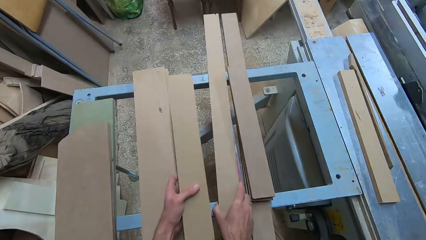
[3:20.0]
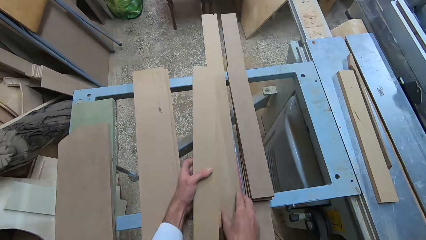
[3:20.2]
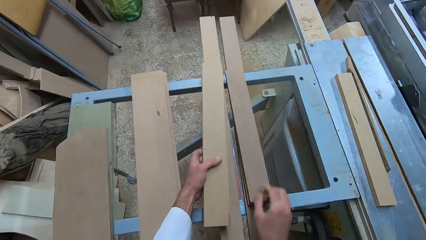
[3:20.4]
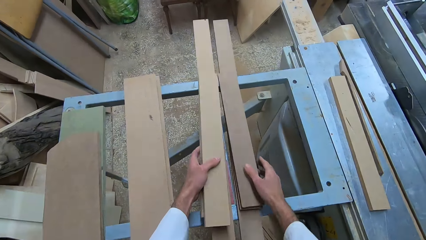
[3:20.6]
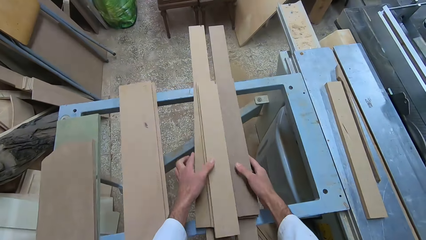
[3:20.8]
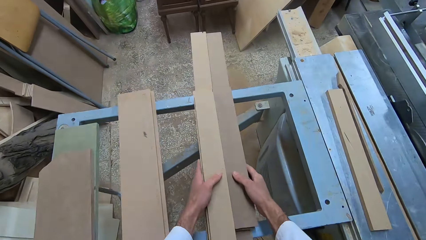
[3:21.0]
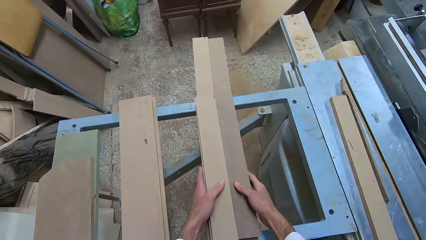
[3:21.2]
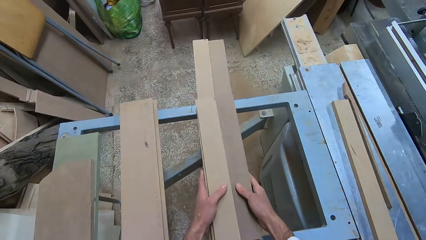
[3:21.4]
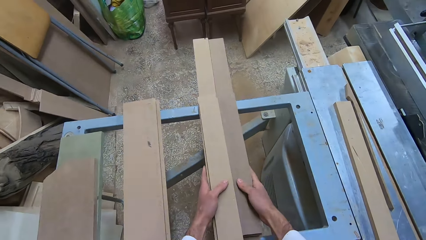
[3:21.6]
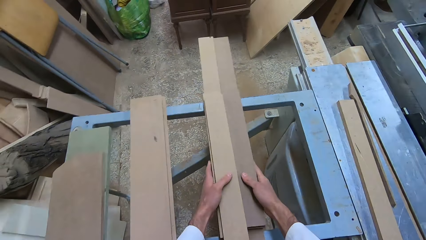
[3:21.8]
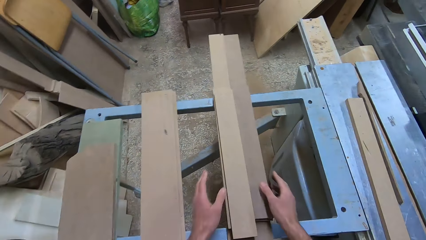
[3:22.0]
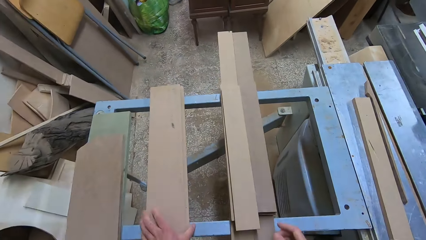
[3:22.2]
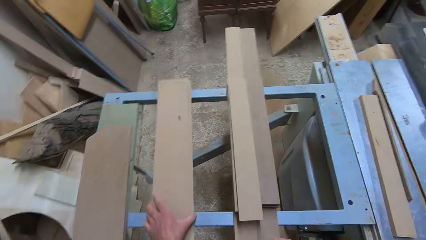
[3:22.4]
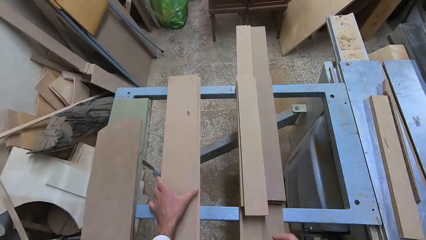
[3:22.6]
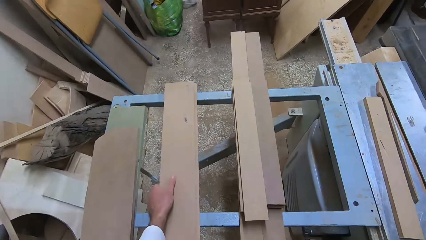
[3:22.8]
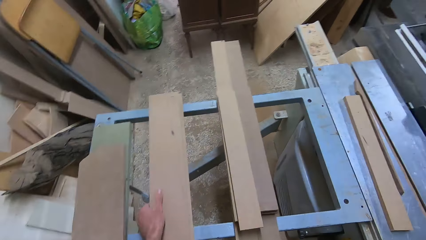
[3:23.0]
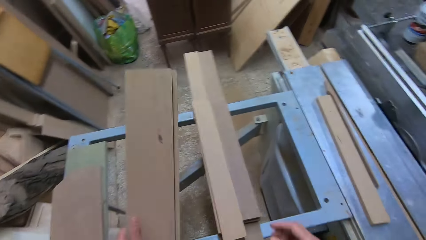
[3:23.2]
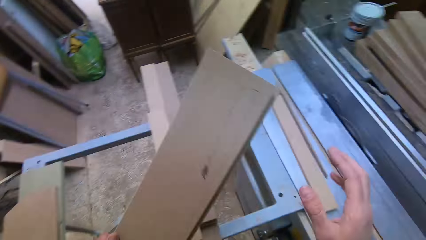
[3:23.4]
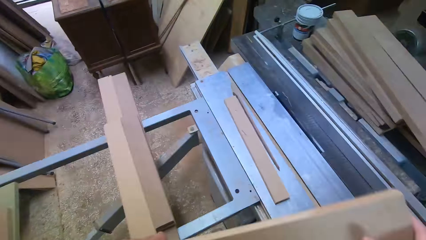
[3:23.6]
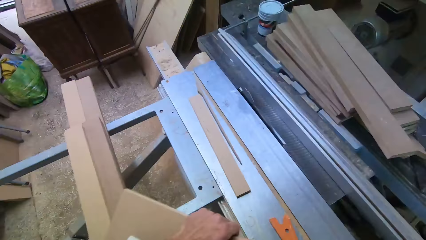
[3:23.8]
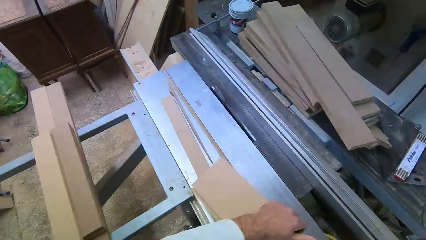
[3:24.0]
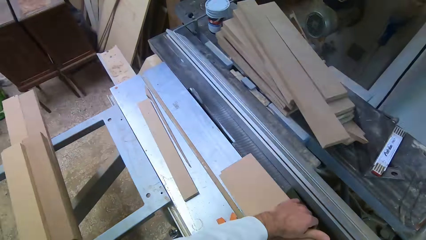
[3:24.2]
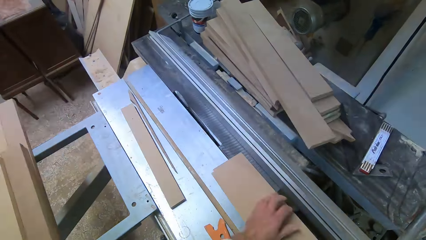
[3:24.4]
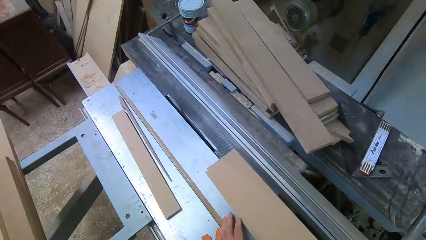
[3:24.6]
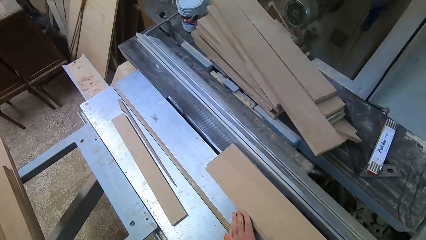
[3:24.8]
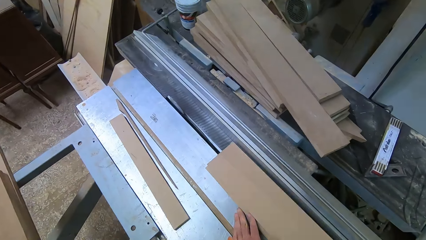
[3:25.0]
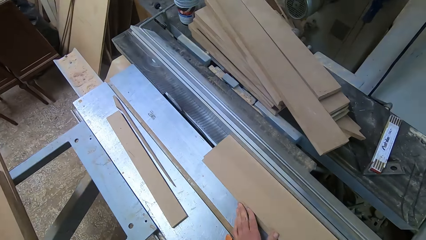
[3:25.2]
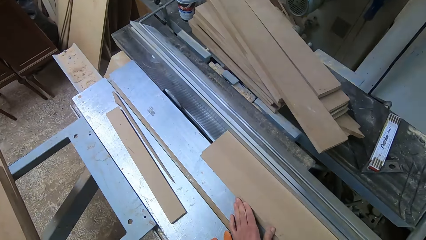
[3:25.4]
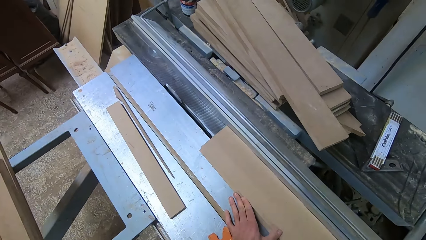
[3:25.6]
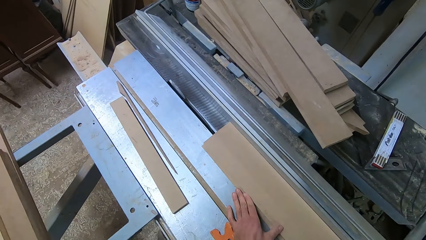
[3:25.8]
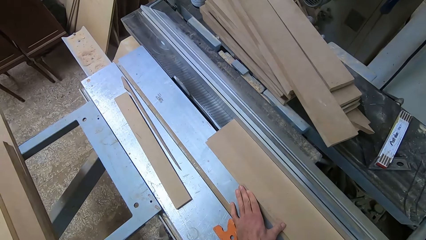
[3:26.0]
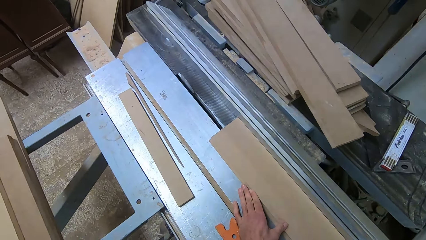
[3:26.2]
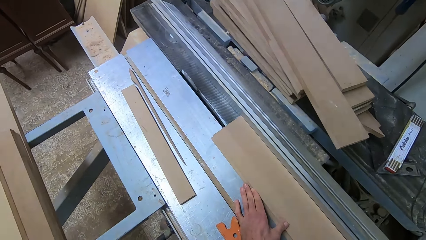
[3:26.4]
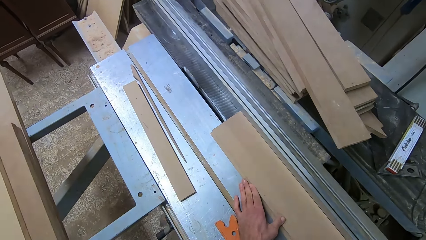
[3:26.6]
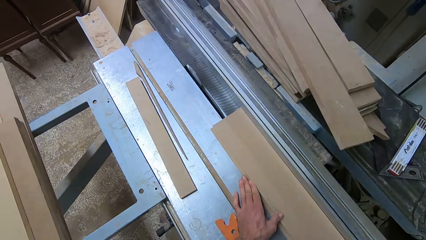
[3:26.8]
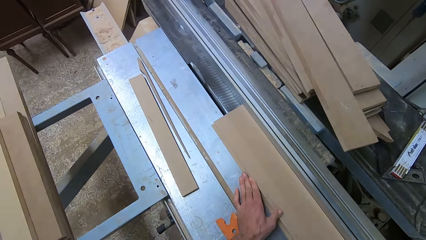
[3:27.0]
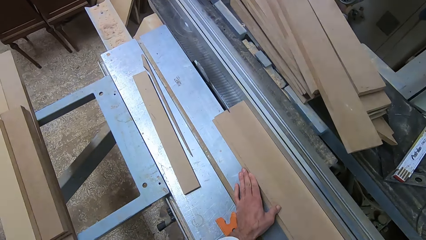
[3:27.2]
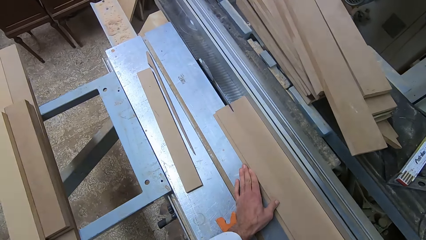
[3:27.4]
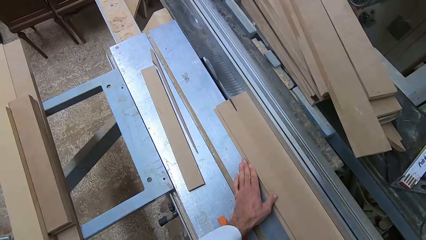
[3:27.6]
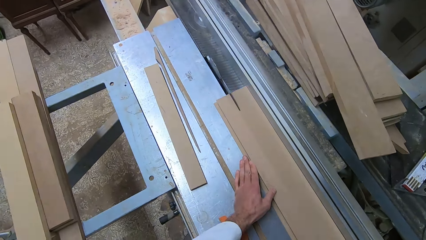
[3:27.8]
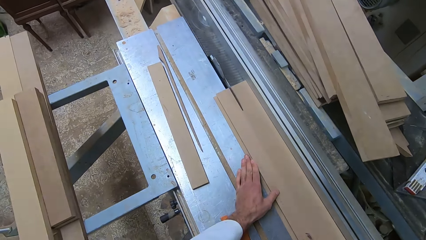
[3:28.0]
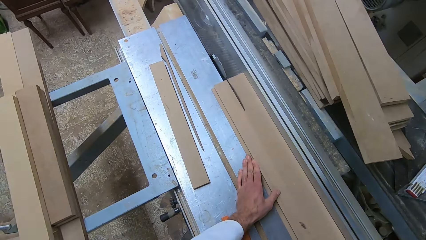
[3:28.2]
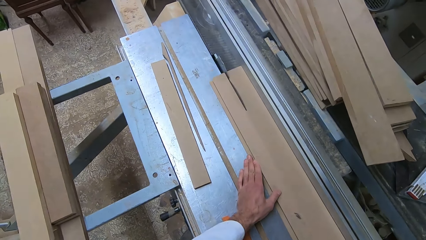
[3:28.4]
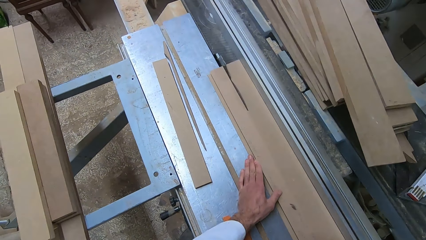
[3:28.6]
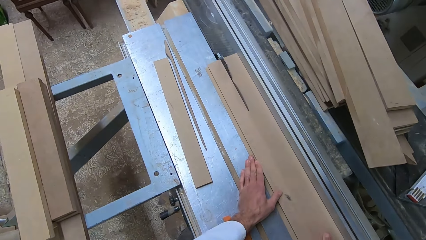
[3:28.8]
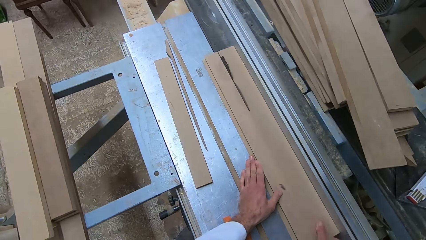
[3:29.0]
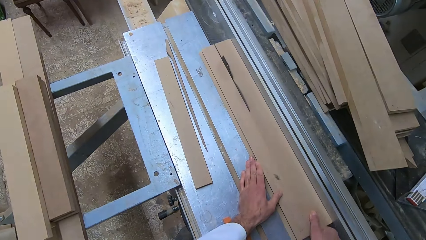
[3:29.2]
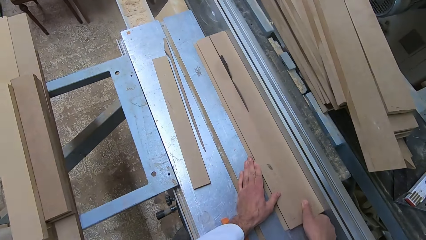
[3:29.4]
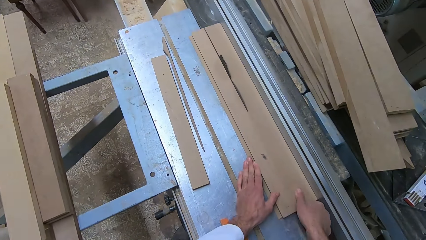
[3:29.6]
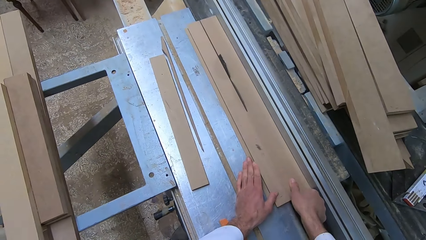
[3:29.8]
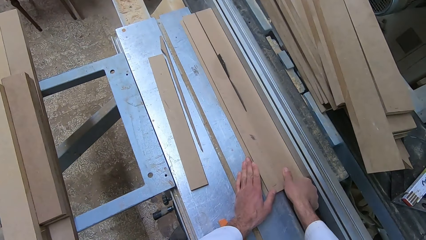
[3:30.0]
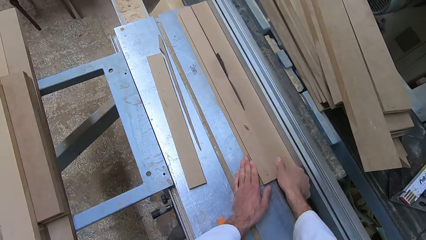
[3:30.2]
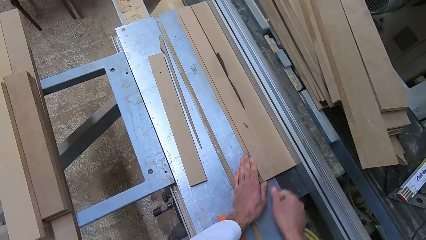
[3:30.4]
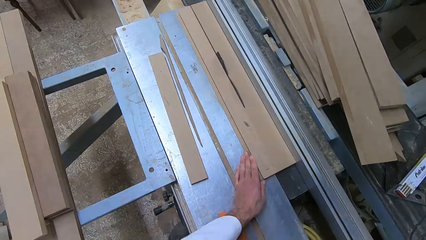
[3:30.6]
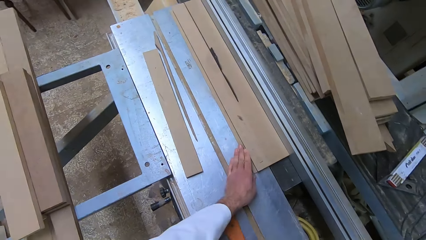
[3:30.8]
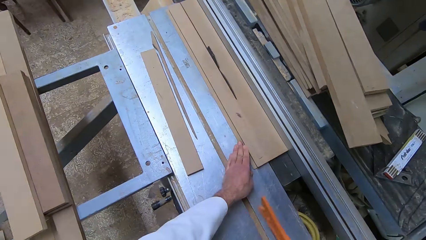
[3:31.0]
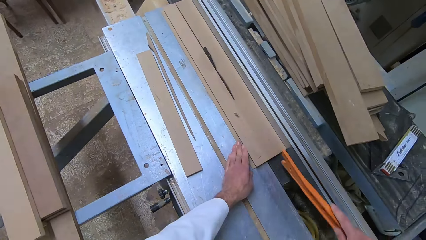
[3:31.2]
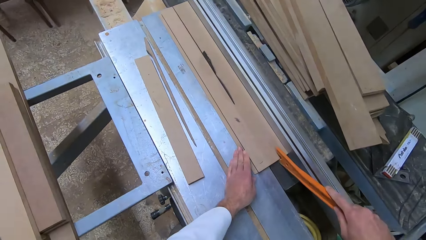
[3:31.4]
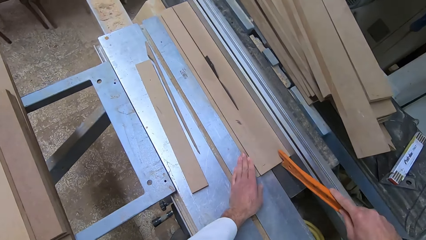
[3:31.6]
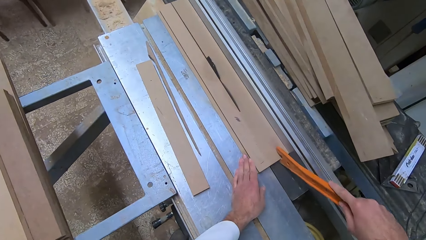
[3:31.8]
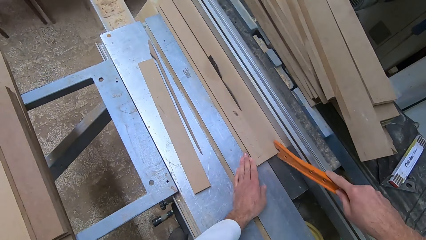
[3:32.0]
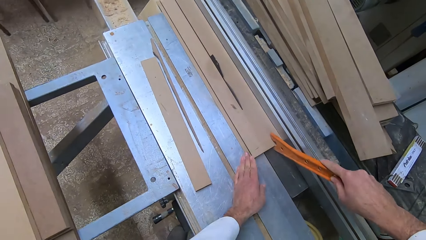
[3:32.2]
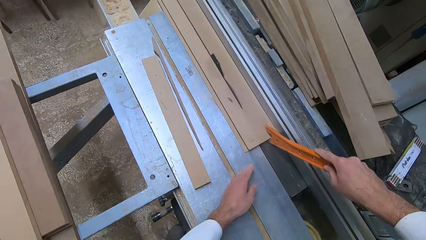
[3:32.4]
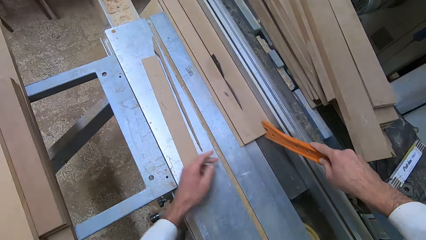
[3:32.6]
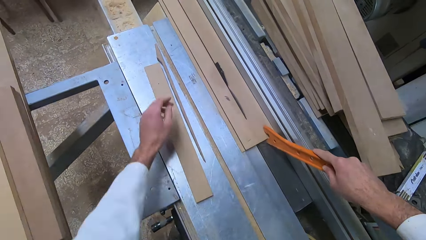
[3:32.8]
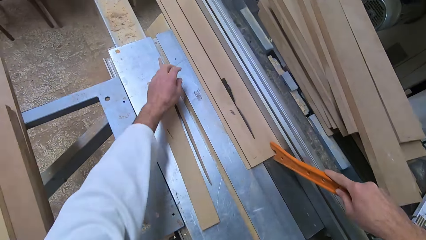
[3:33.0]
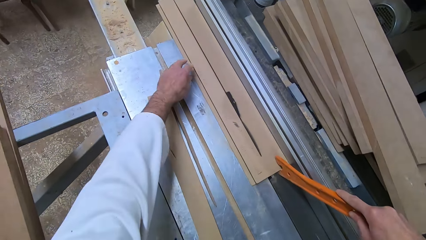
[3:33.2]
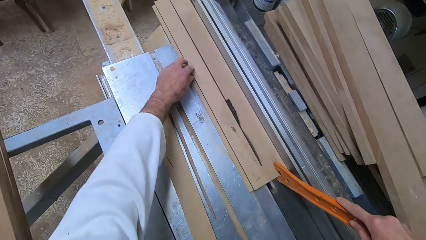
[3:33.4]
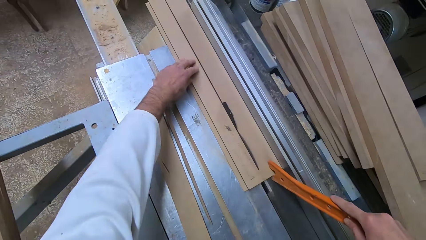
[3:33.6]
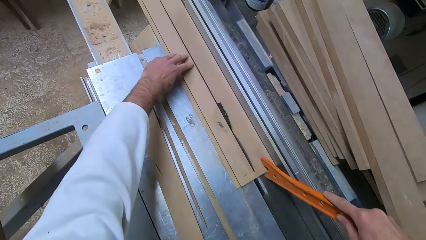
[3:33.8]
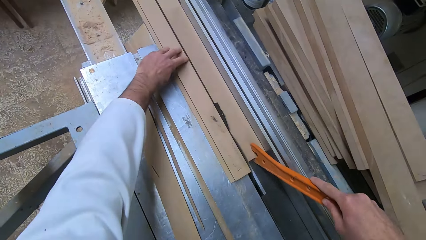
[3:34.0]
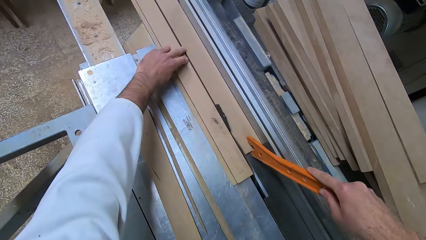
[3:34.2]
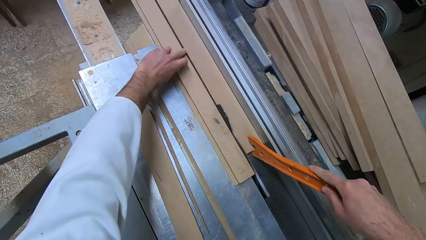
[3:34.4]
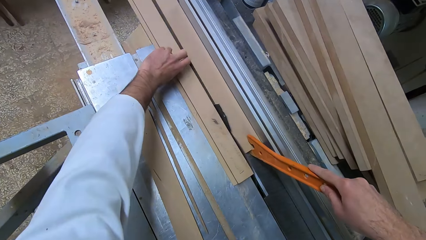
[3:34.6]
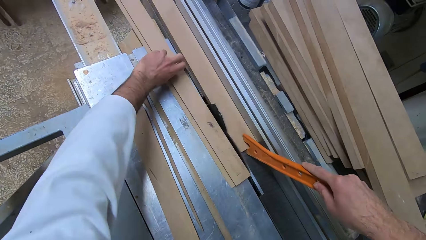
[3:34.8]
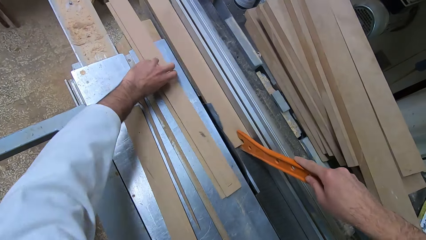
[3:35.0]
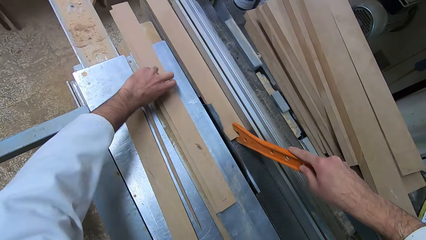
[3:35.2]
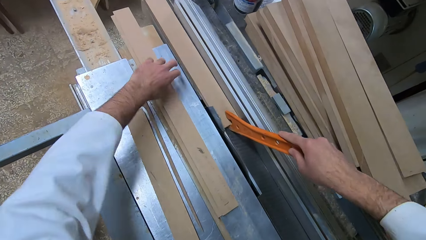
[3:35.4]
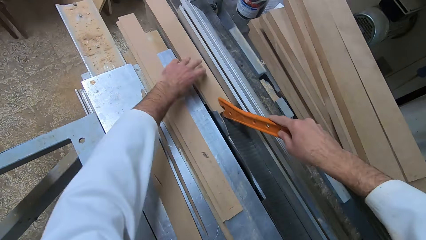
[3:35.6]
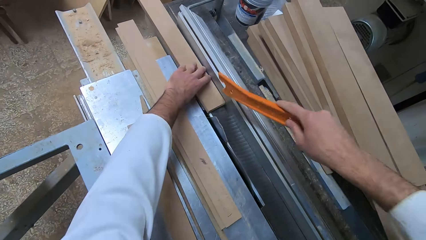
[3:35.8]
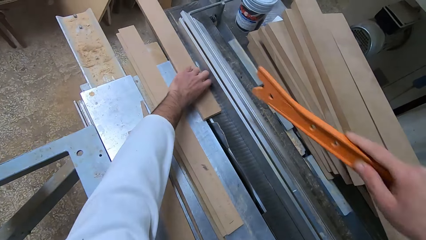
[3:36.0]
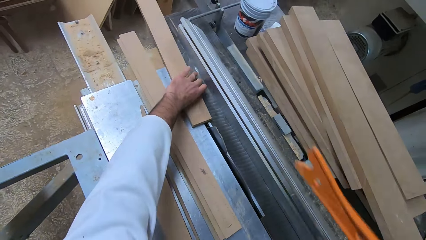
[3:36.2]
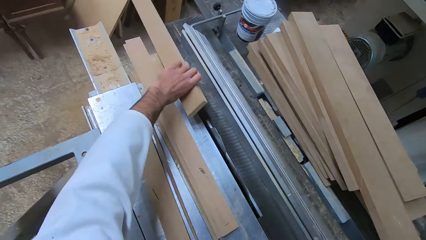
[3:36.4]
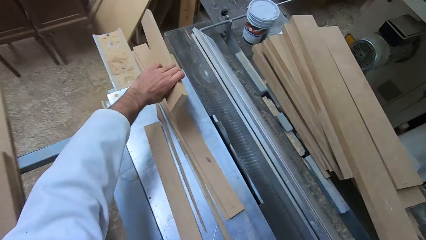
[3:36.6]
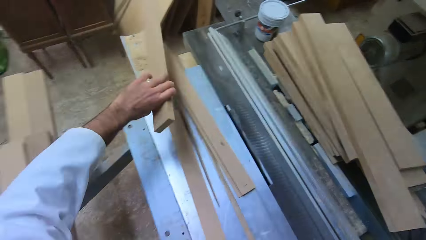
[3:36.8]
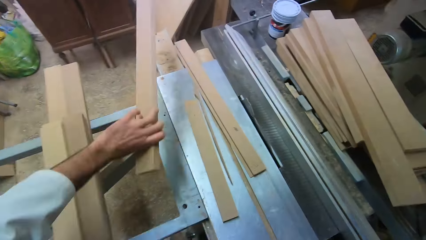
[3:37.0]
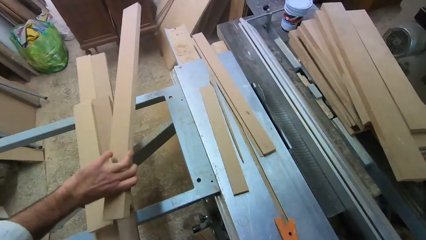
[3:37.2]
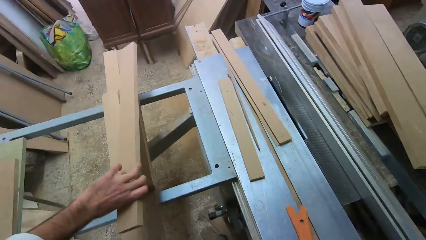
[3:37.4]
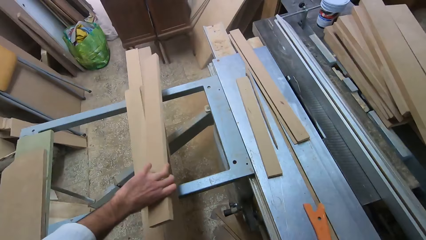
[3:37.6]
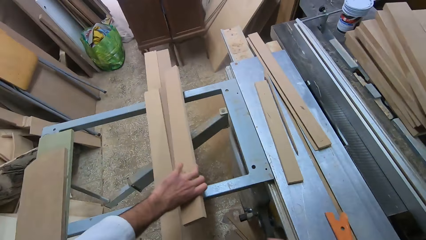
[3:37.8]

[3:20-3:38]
The camera wearer drops the log of wood in his right hand on the iron rail. He drops the log of wood in his left hand on the iron rail. He joins the logs of wood together with both hands. He removes both hands from the log of wood. He grabs another log of wood with both hands. He positions the log of wood in his left hand on the blade of the table saw. He saws the log of wood with both hands. He removes his right hand from the log of wood. He picks up the plastic ruler with his right hand. He pushes the log of wood along the blade of the table saw with the plastic ruler in his right hand and with his left hand. He holds the log of wood with his left hand. He repositions the first half of the cut log of wood on the blade of the table saw with his left hand. He picks up the other half of the cut wood with his left hand. He drops the log of wood in his left hand on the iron rail.
